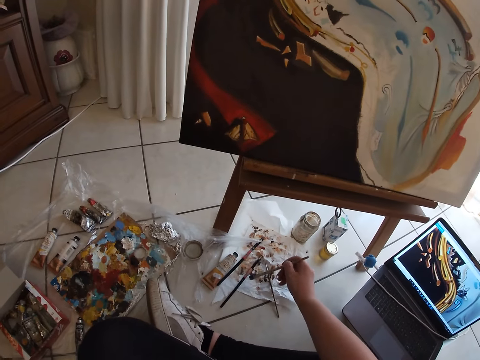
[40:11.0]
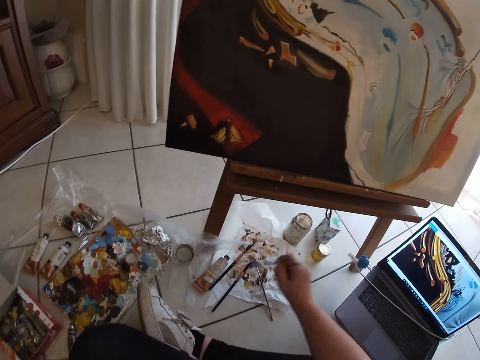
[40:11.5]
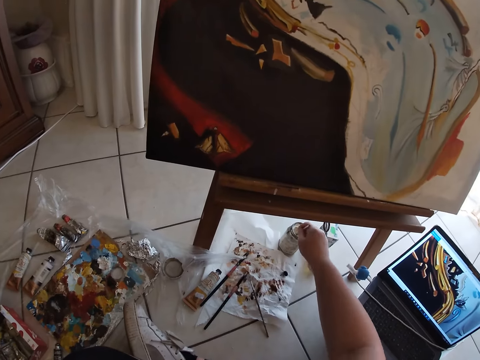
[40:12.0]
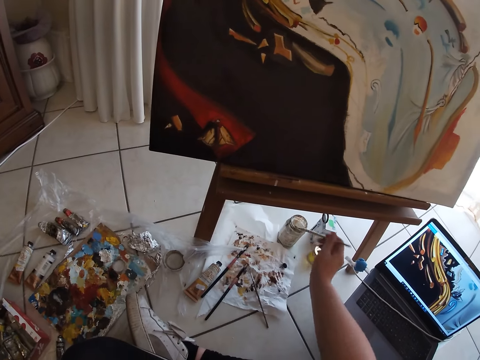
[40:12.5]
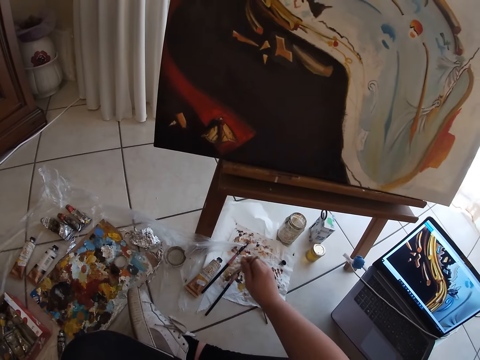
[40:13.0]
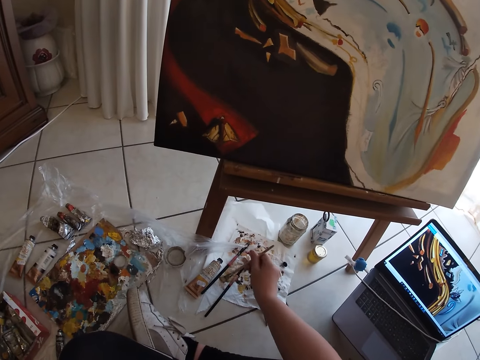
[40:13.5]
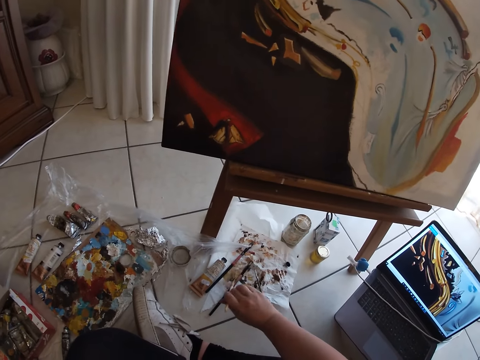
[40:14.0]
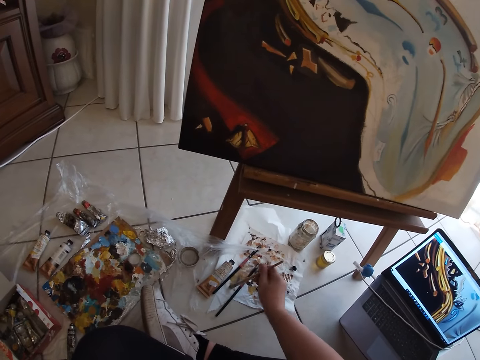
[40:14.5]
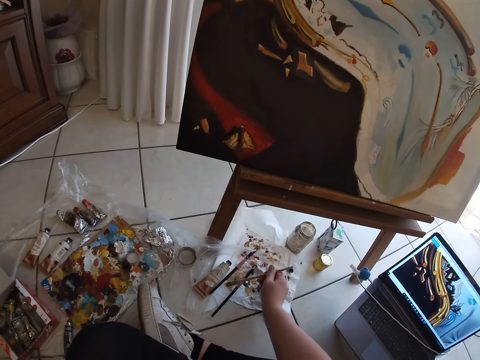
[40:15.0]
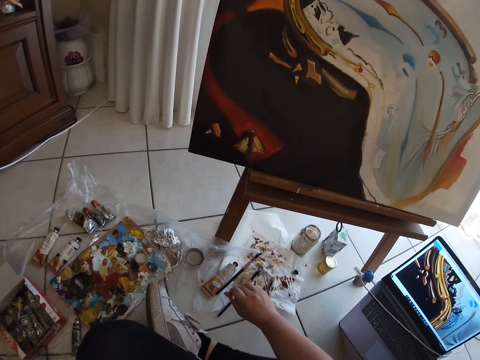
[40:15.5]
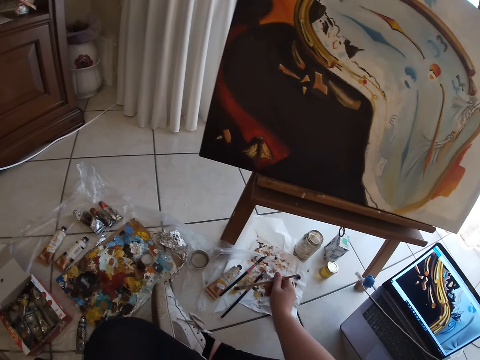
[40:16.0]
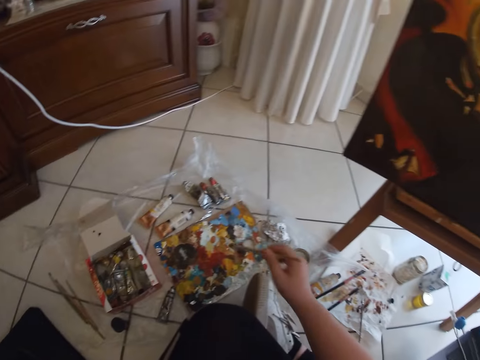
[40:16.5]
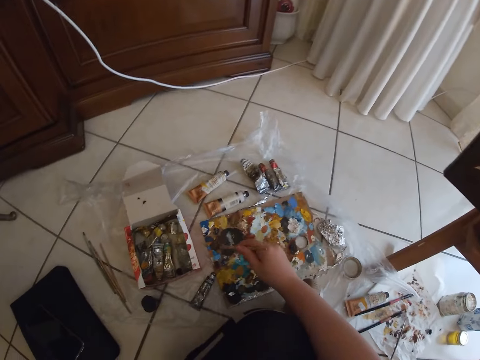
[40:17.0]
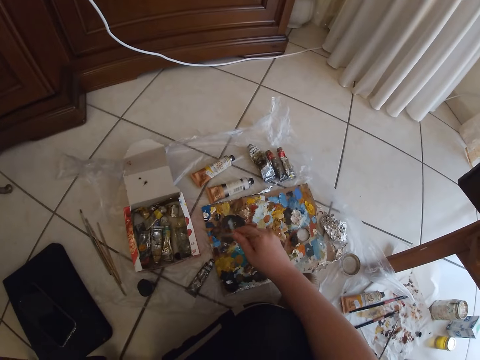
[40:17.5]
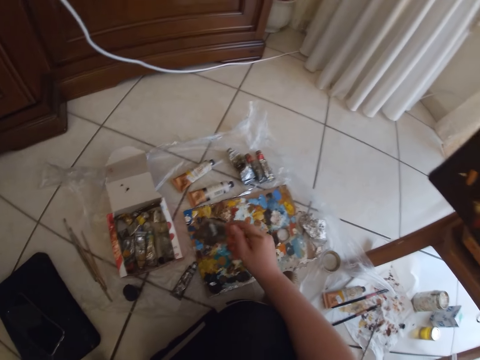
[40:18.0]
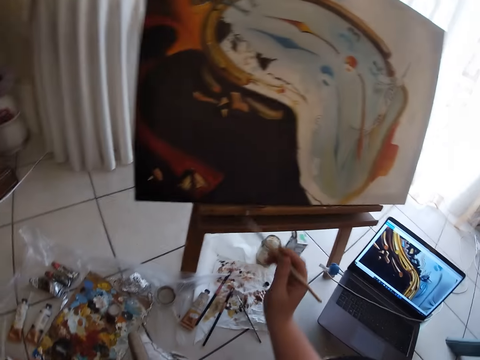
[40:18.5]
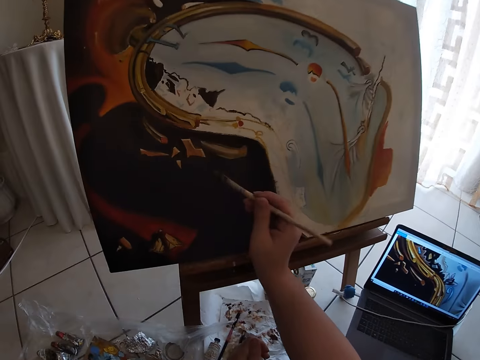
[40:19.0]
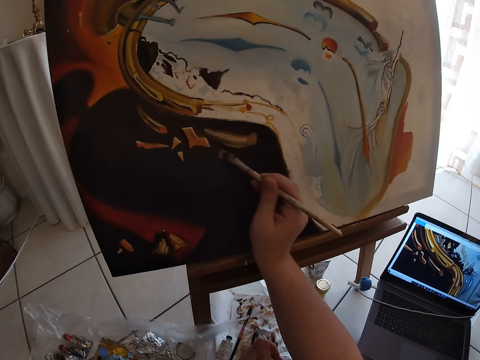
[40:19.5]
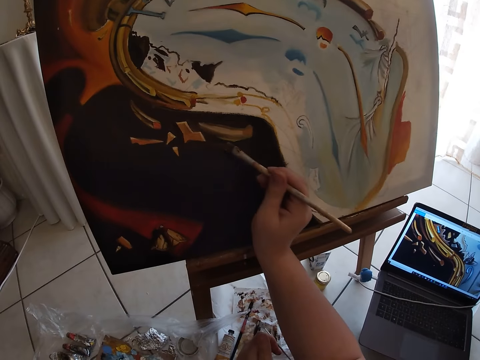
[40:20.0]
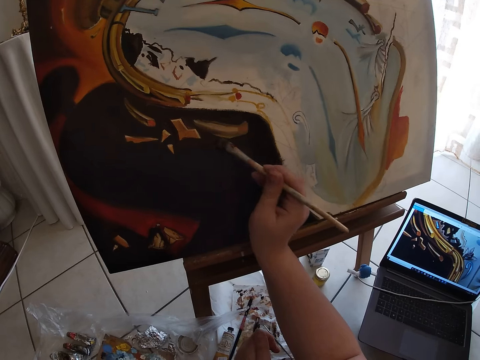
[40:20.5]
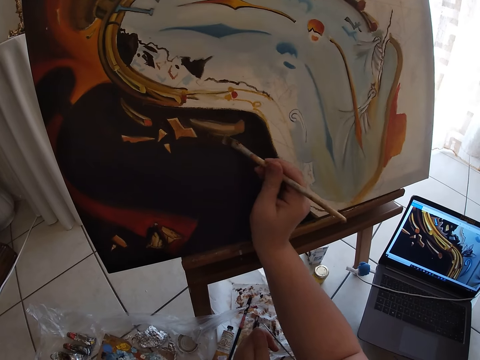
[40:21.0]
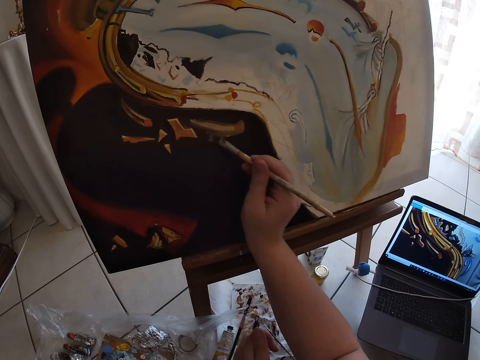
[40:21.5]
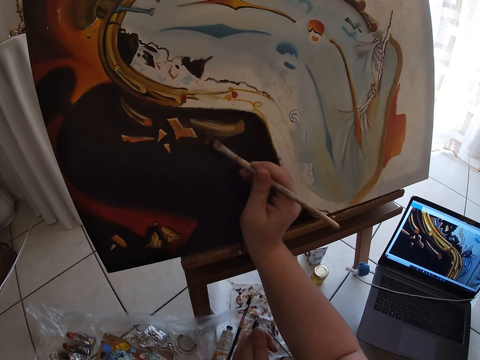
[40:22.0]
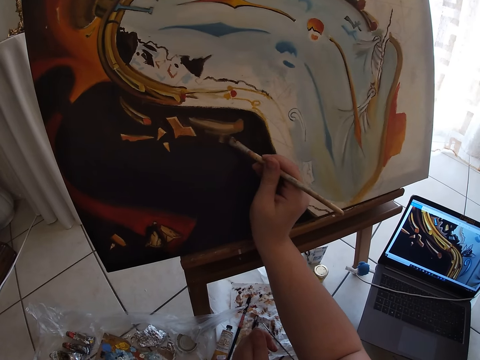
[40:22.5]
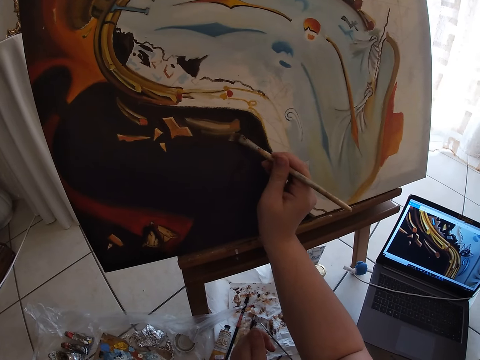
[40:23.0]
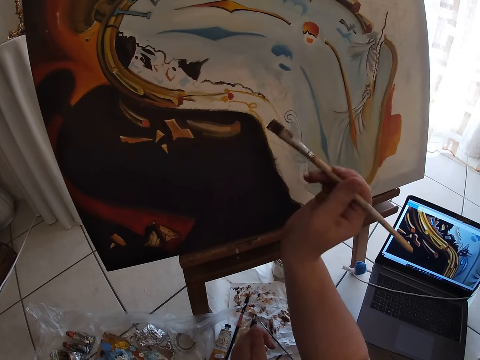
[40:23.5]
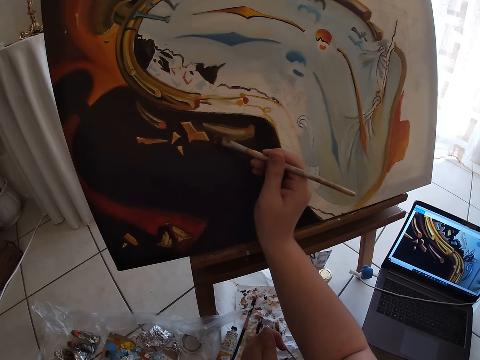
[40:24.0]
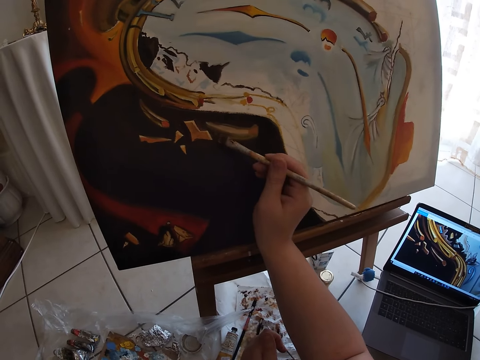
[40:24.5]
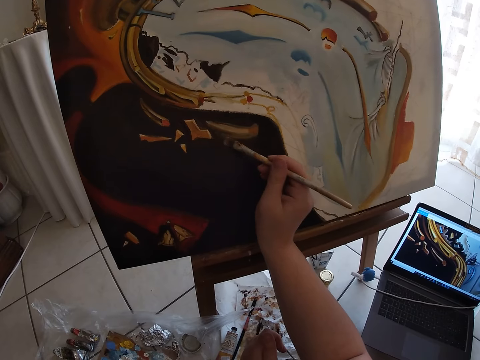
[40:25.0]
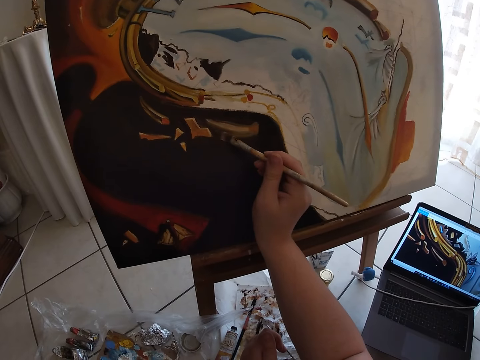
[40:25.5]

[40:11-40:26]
The camera wearer cleans the paintbrush in his right hand on the paper lying on the ground. He dips the paintbrush in his right hand in the water container. He cleans the paintbrush in his right hand on the paper lying on the ground. He dips the brush in watercolor. He takes paint from the paint board on the ground with the paintbrush in his right hand. He paints the canvas with the paintbrush in his right hand.

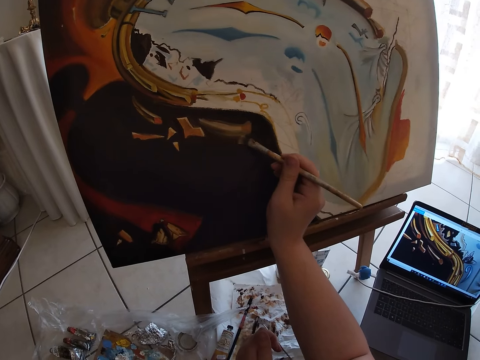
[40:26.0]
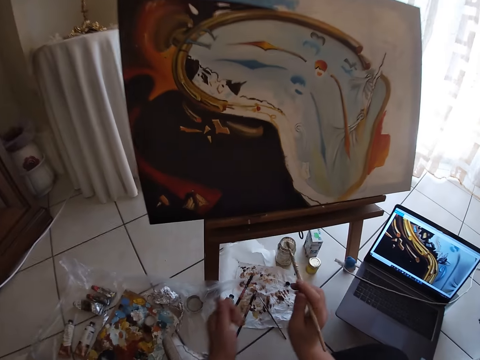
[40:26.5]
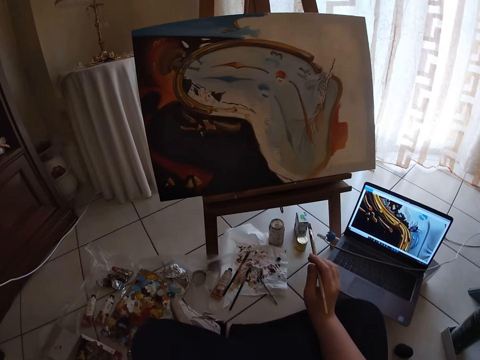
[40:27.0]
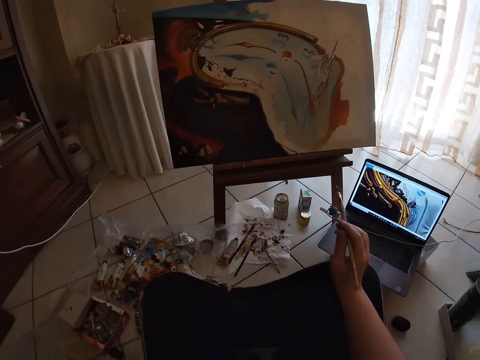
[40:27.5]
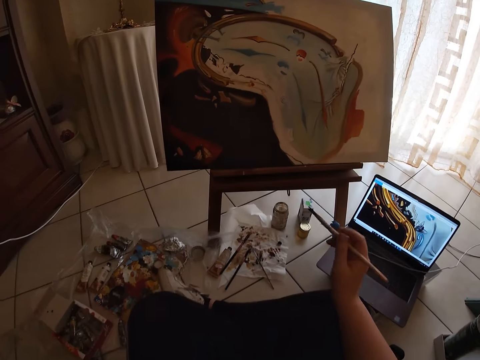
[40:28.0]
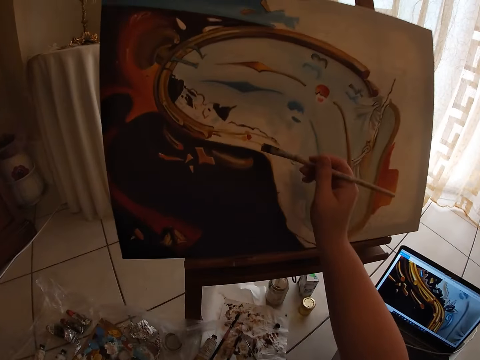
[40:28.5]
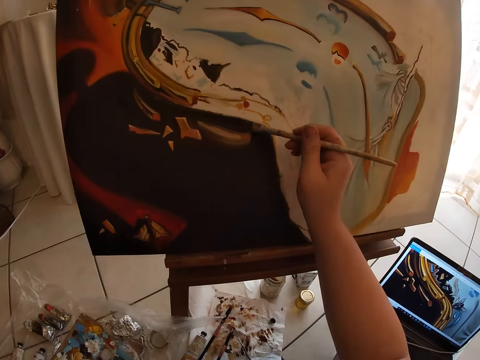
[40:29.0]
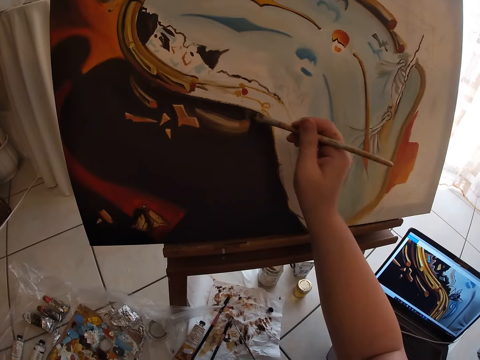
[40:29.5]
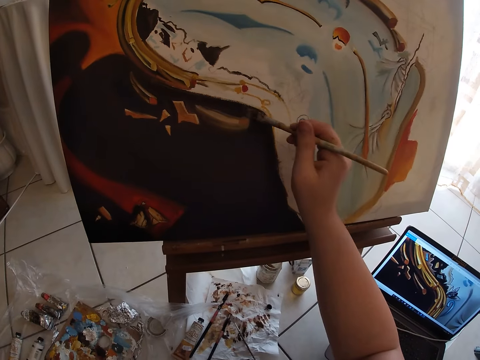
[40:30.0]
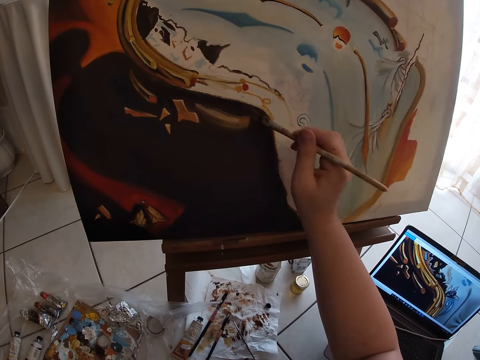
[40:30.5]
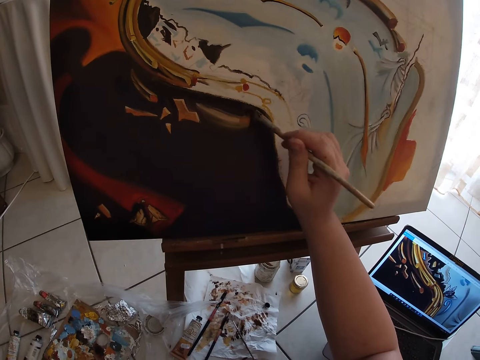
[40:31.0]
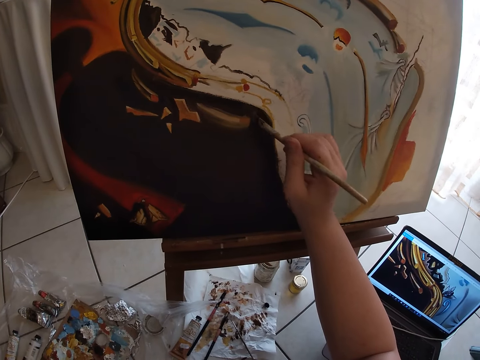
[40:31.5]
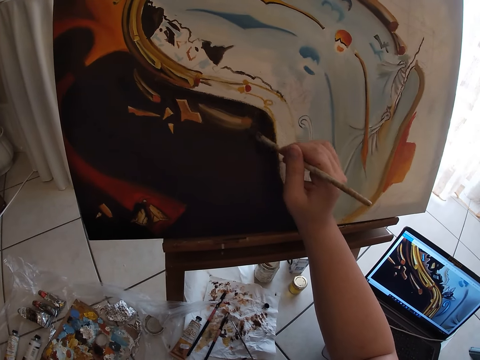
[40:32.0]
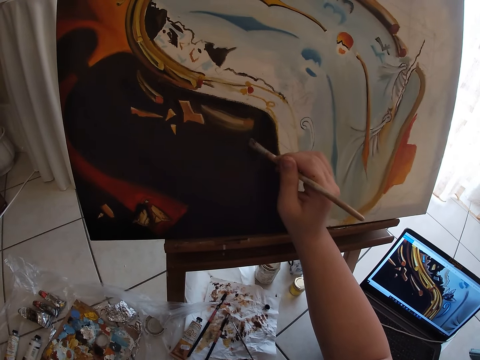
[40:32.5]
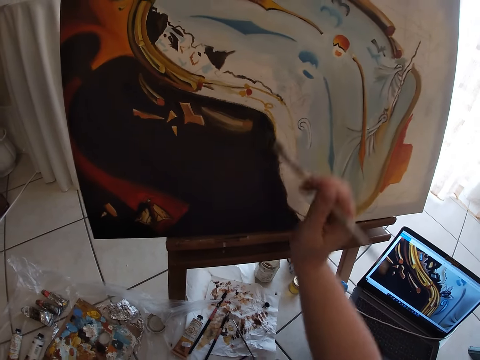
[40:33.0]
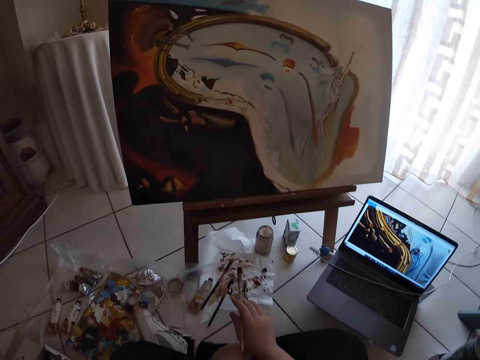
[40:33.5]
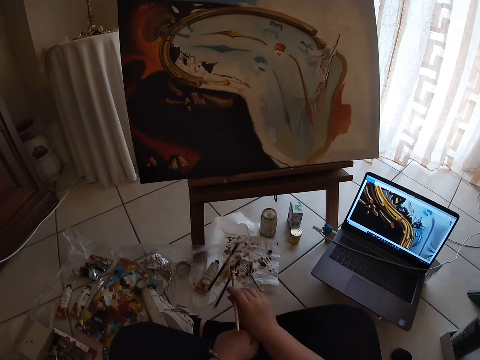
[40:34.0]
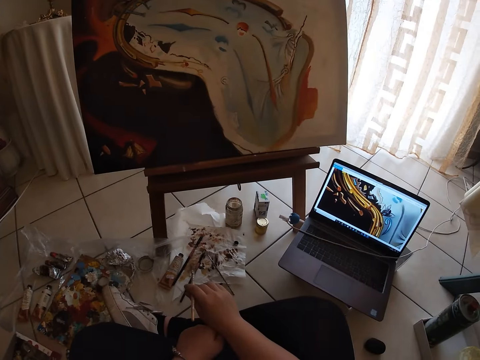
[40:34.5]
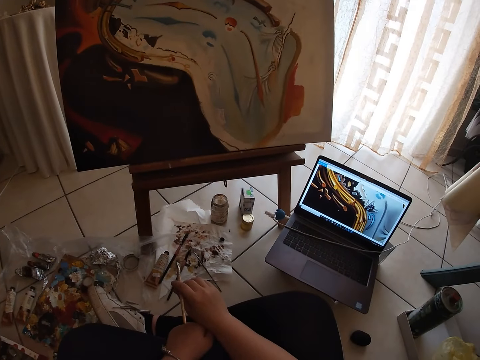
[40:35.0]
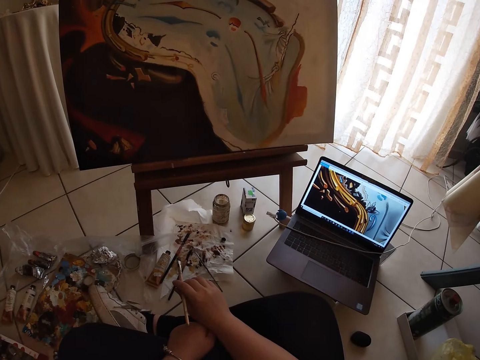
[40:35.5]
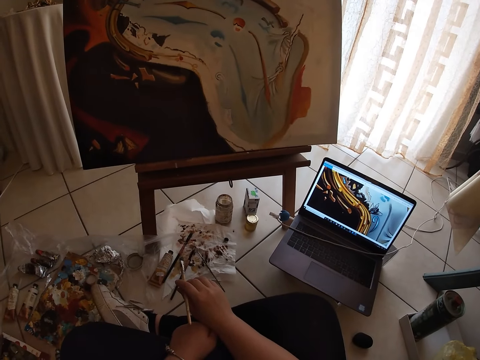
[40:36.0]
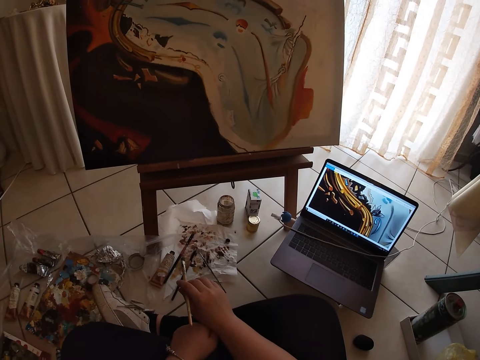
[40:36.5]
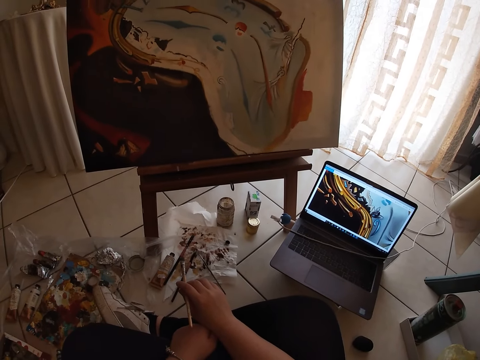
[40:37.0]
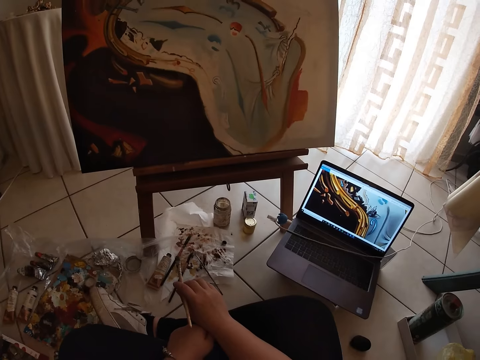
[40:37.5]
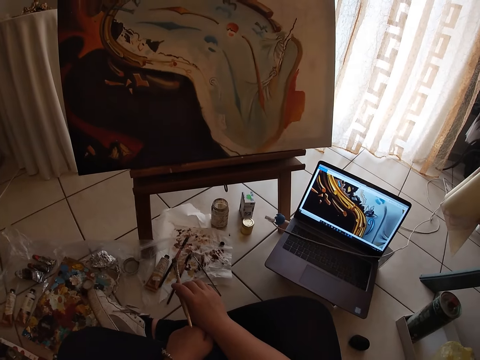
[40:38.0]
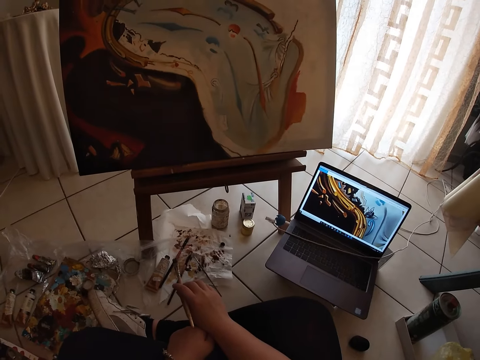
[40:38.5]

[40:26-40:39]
The camera wearer looks at the painting.
